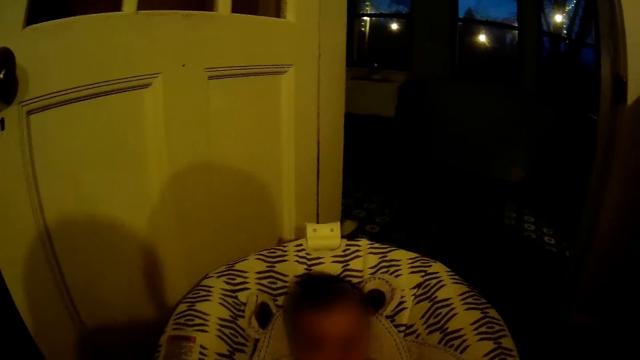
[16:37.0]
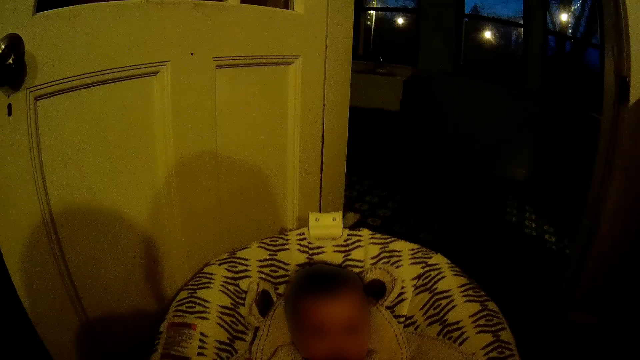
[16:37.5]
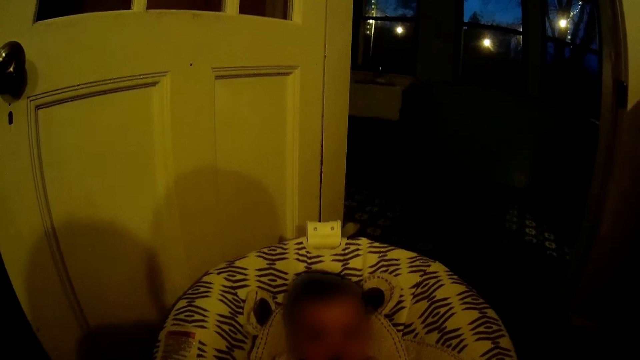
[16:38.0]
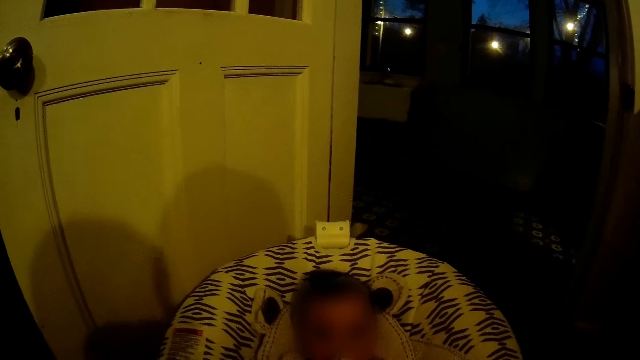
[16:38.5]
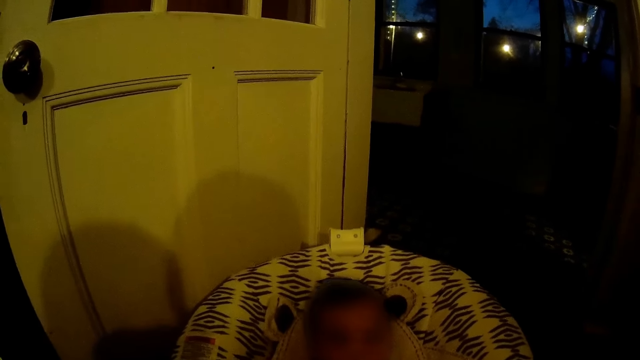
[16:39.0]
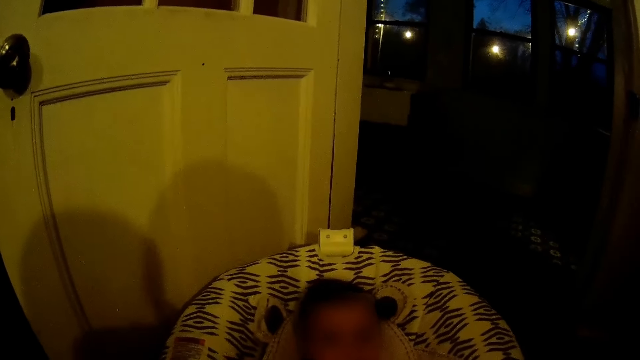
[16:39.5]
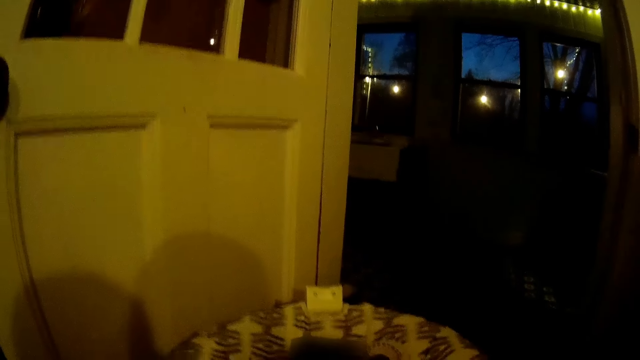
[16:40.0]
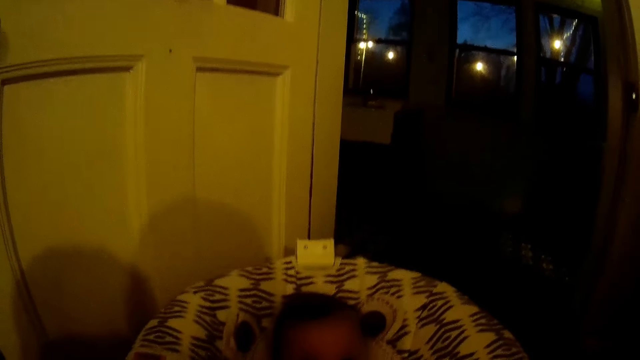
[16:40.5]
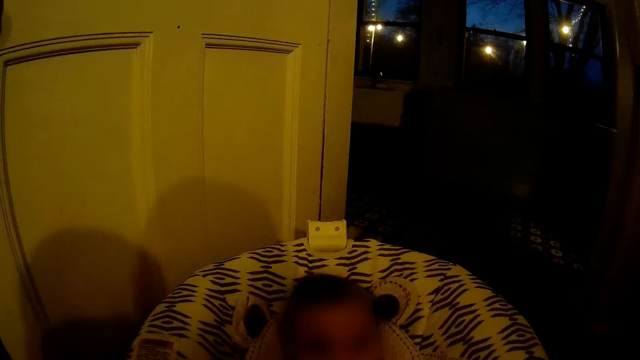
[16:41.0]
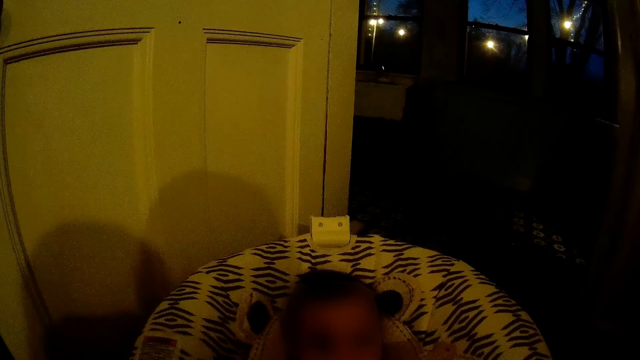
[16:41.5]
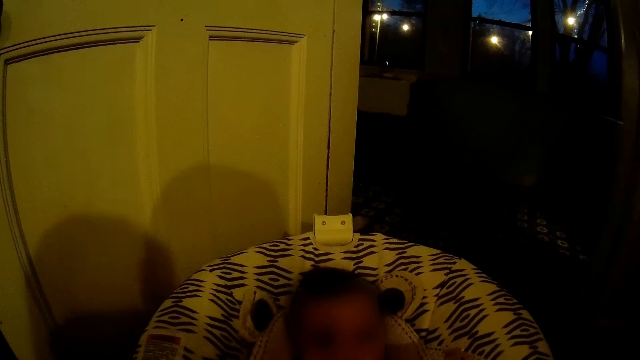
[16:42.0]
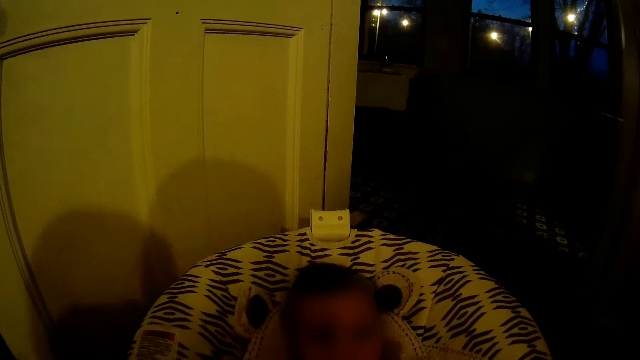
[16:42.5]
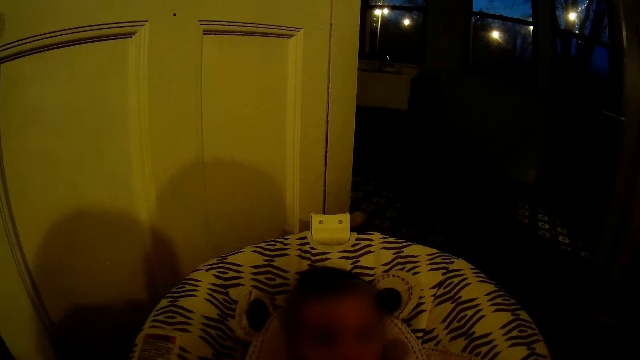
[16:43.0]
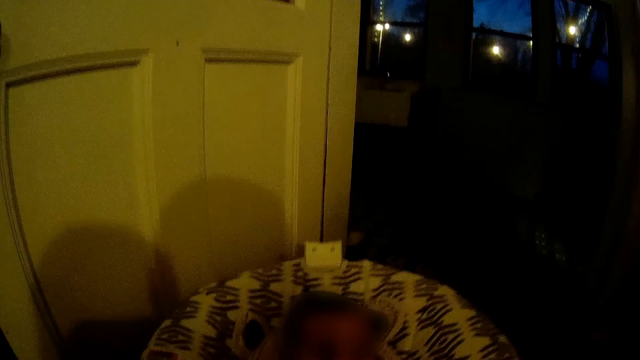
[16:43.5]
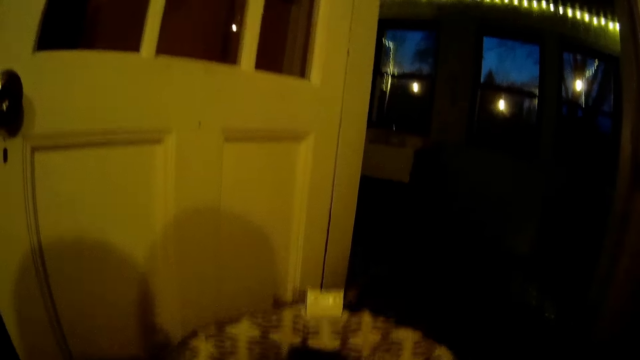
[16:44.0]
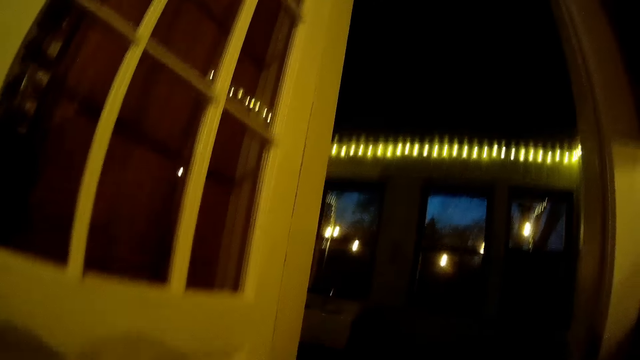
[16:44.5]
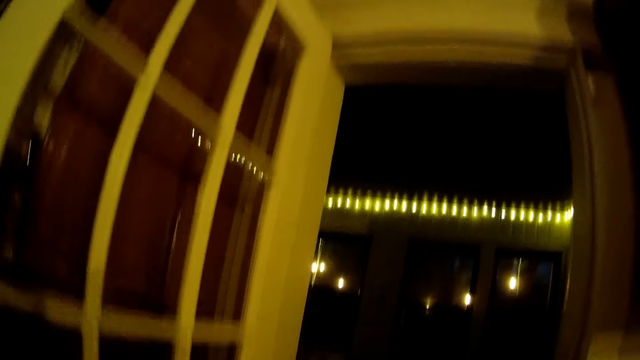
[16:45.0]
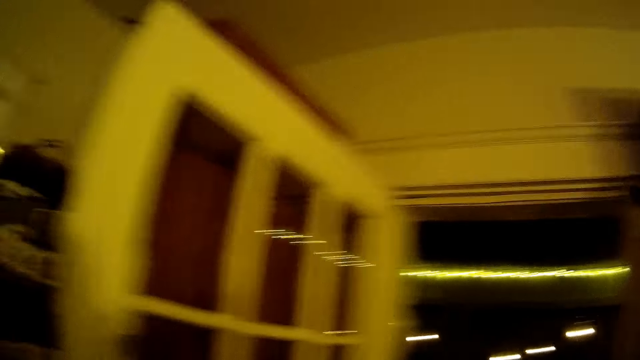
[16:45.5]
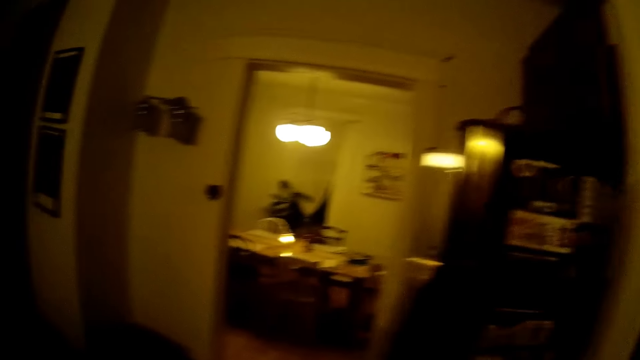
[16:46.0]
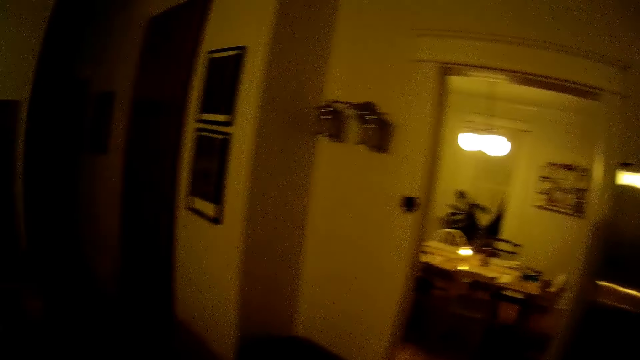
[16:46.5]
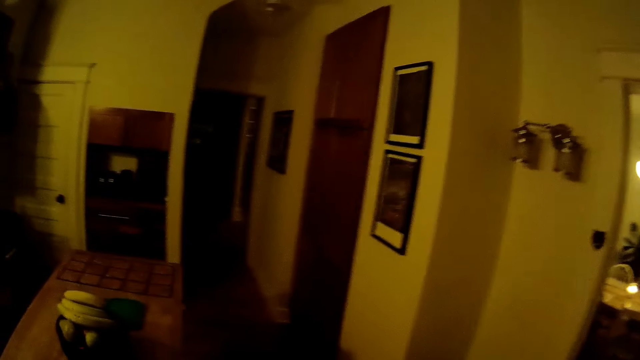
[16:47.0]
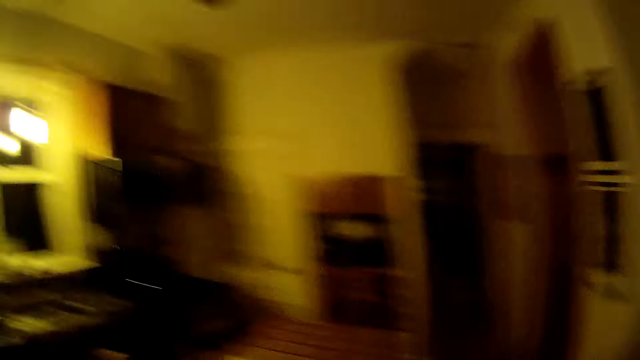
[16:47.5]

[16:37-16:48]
The camera wearer talks to a baby. They look around.

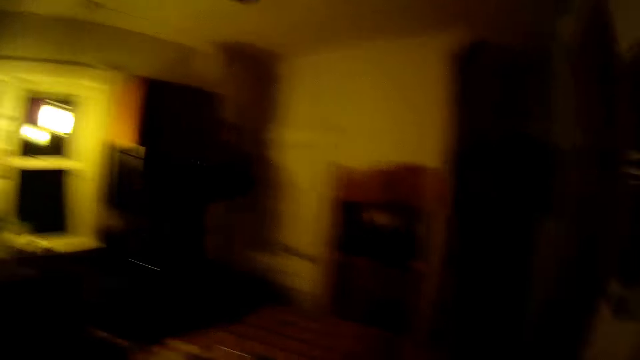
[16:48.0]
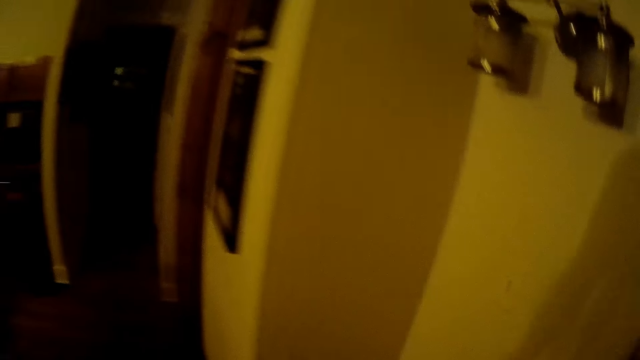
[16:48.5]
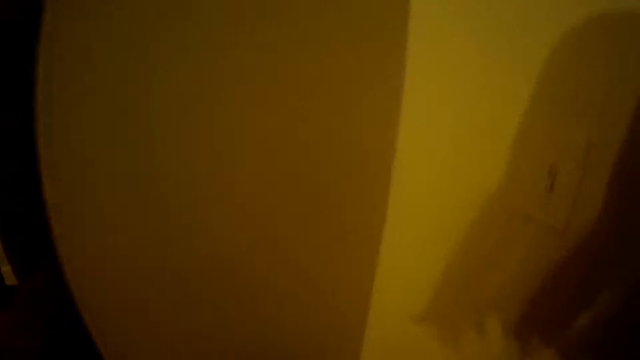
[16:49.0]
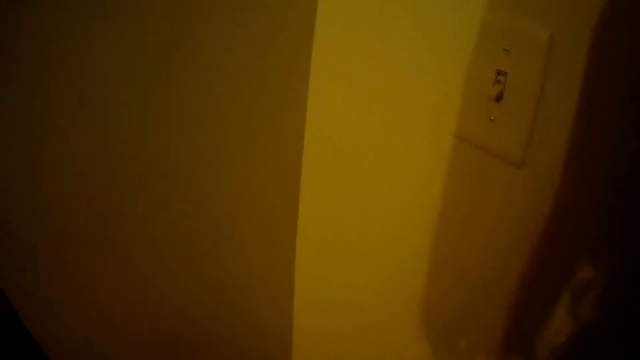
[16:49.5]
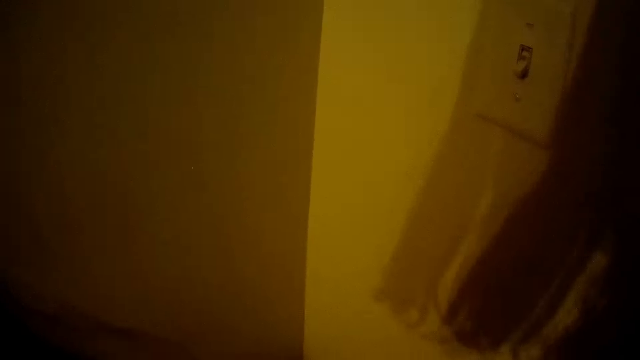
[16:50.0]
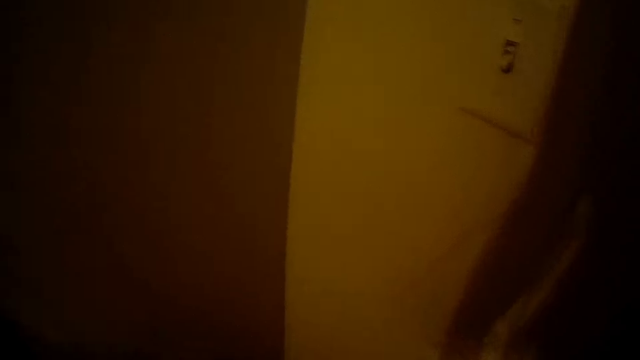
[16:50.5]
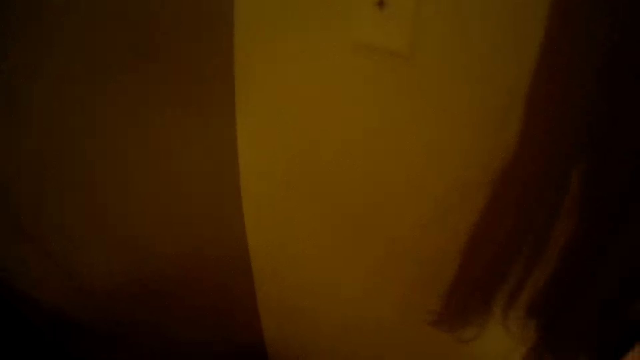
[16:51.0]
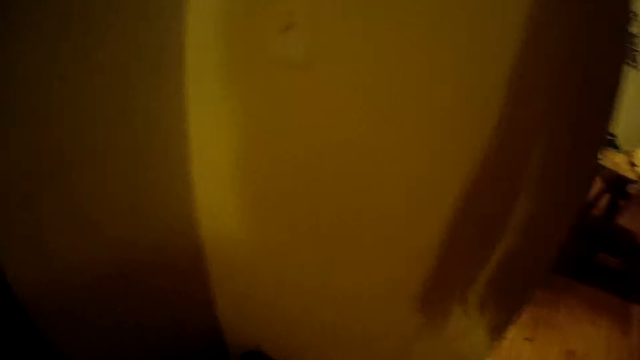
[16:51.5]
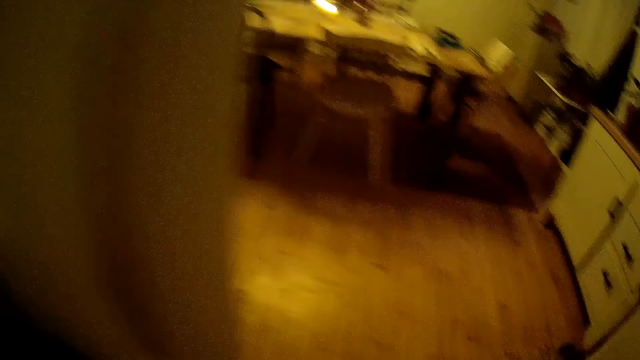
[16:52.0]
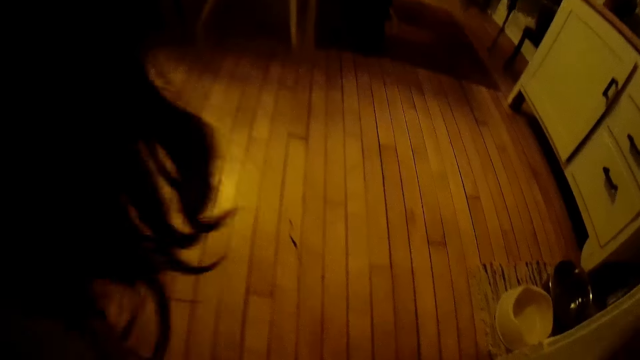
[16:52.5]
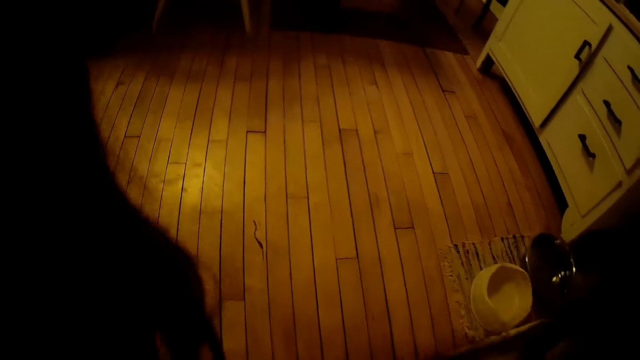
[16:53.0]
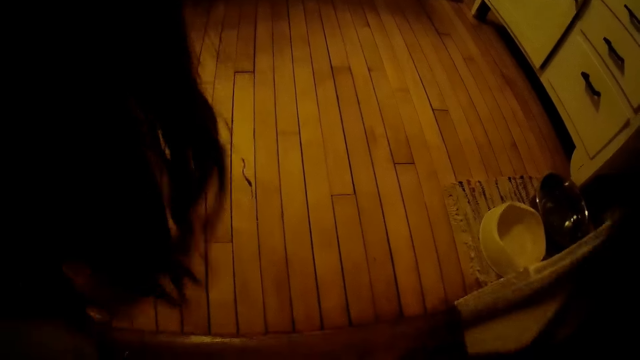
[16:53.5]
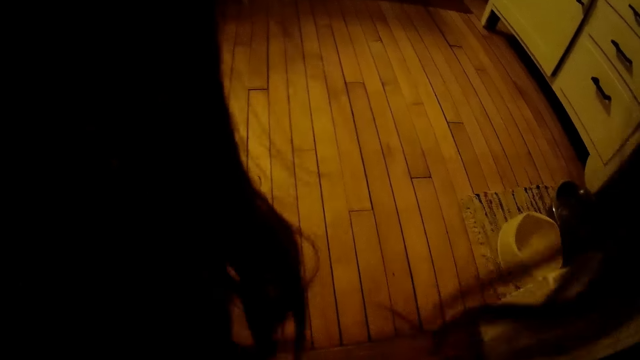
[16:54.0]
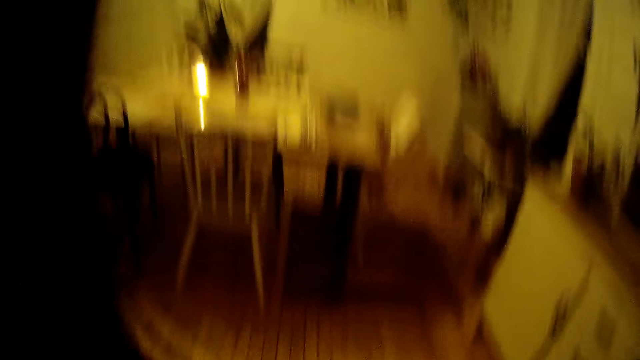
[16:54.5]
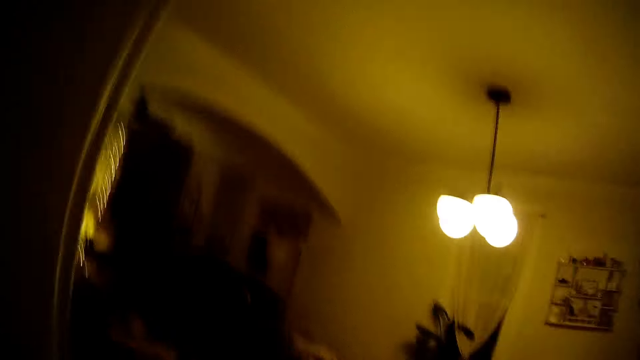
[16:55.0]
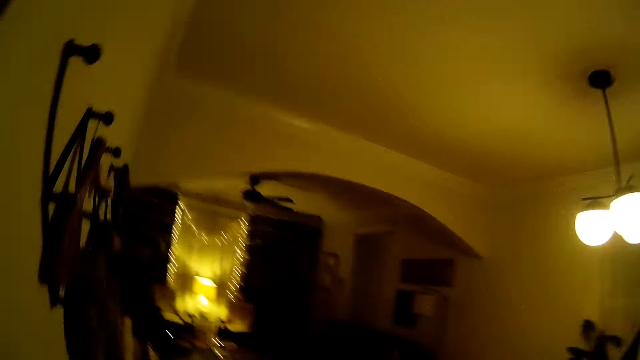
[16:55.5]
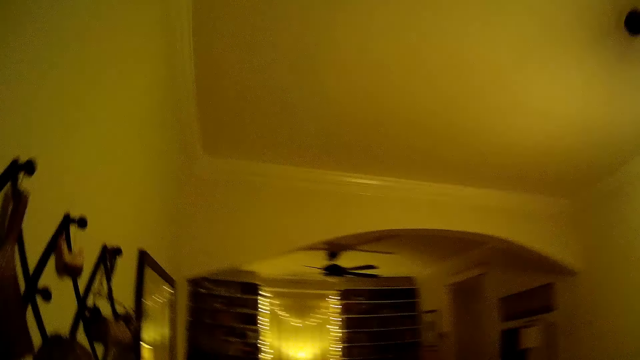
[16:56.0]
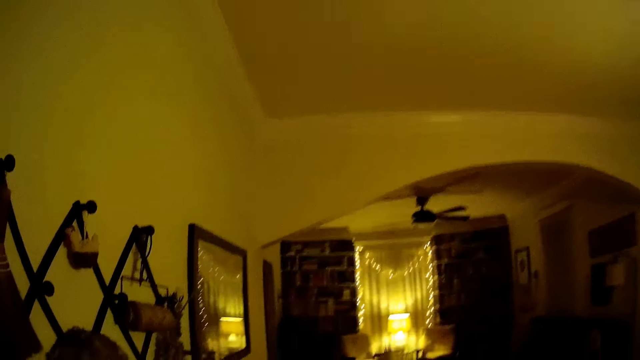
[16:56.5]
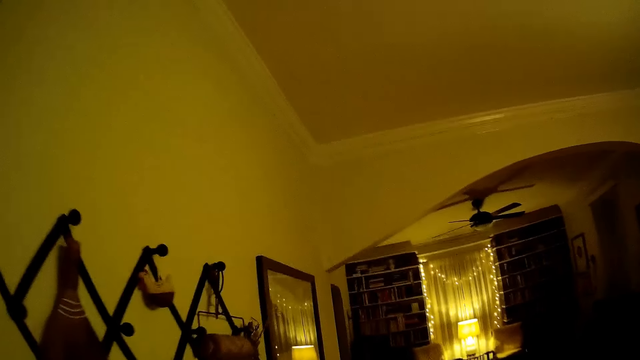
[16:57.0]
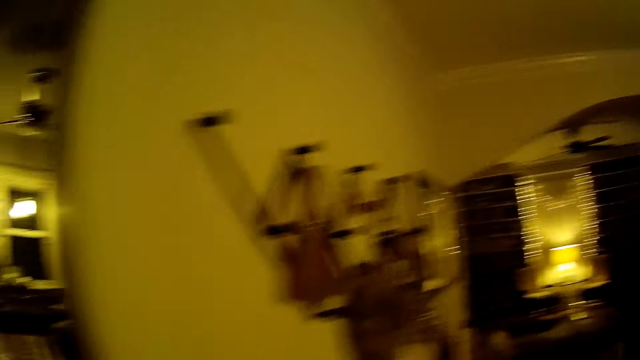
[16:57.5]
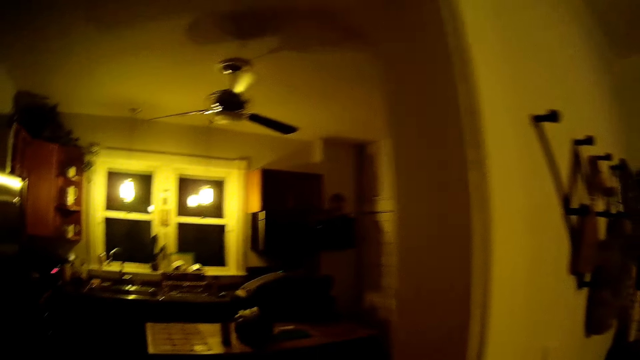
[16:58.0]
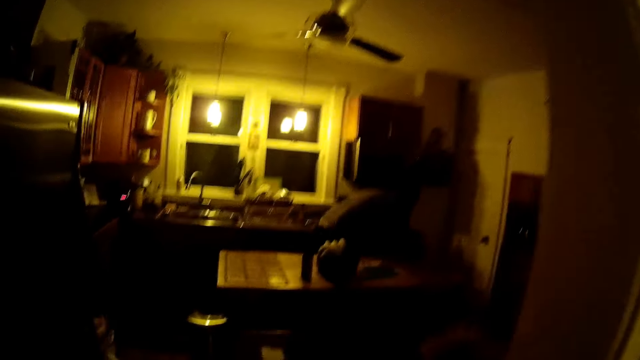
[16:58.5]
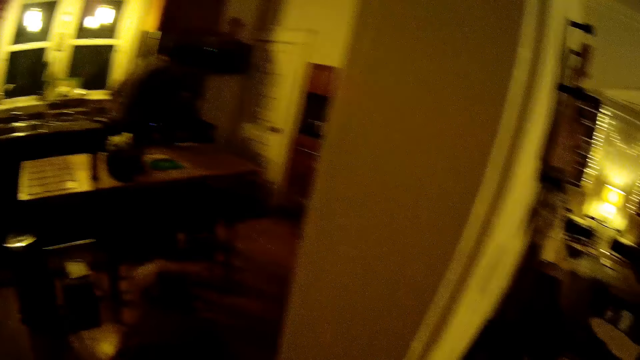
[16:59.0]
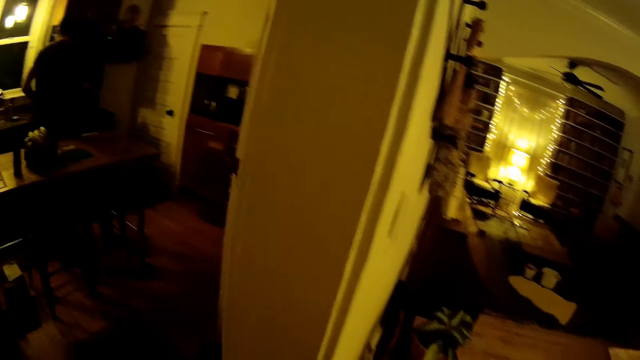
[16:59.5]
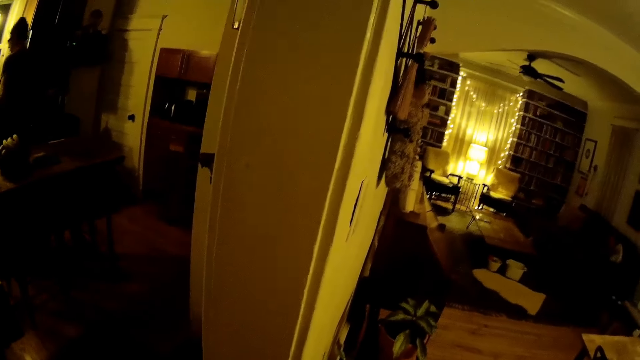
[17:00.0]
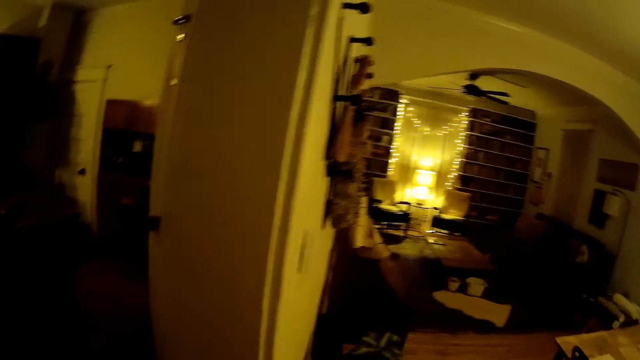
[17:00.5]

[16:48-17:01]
The camera wearer walks towards the parlor from the kitchen. She throws wood from the kitchen into the parlor with her right hand. She talks.
